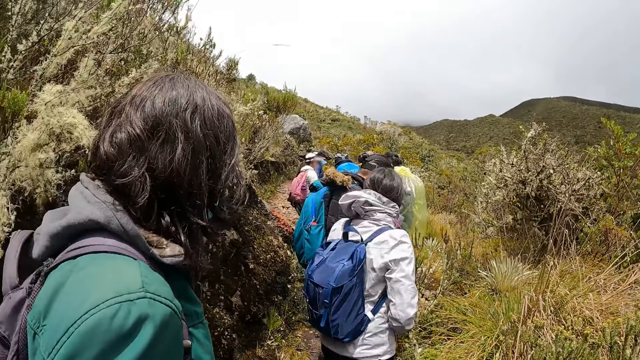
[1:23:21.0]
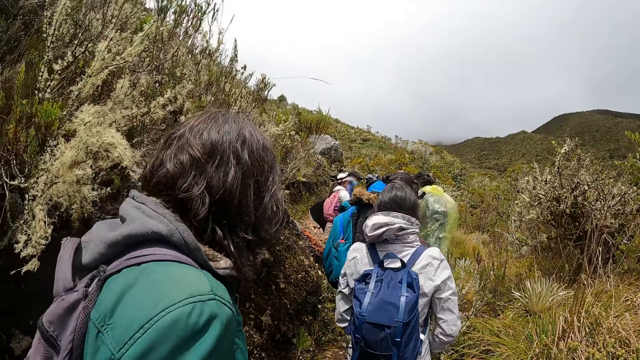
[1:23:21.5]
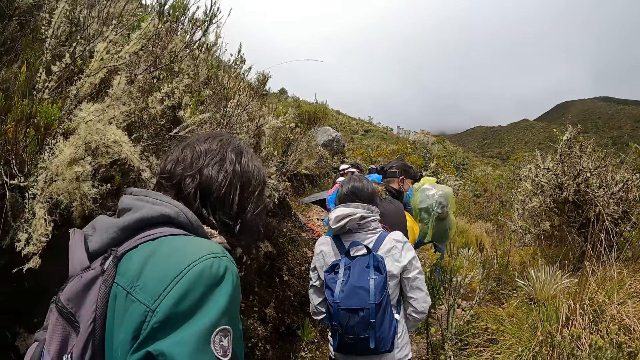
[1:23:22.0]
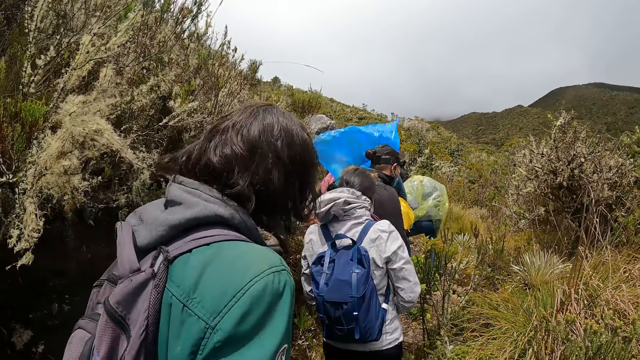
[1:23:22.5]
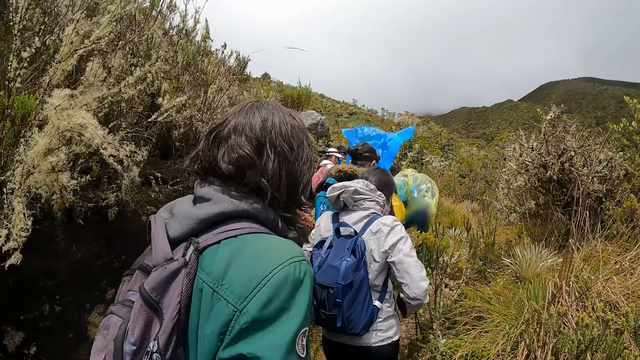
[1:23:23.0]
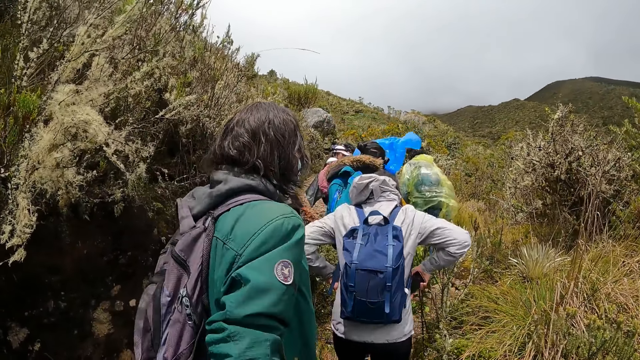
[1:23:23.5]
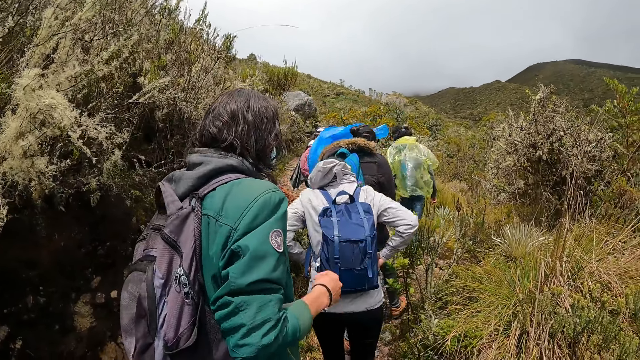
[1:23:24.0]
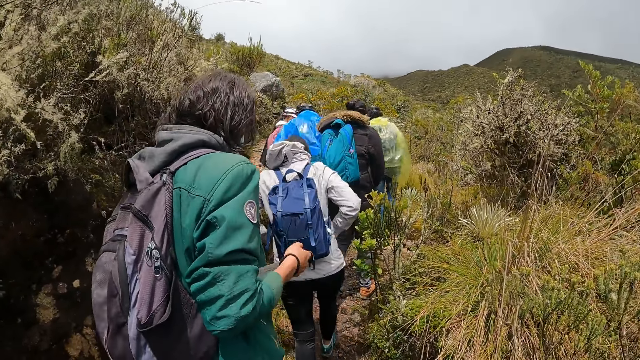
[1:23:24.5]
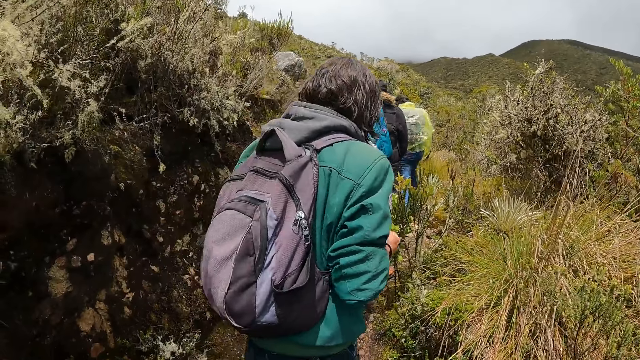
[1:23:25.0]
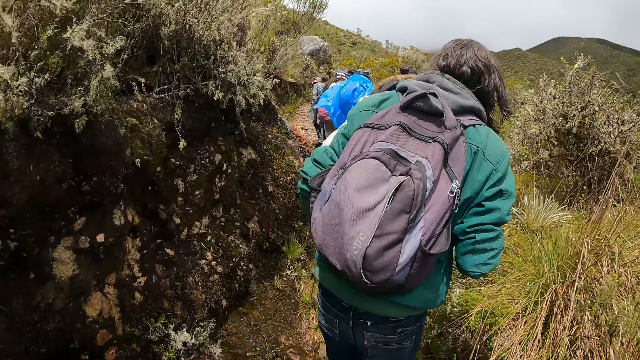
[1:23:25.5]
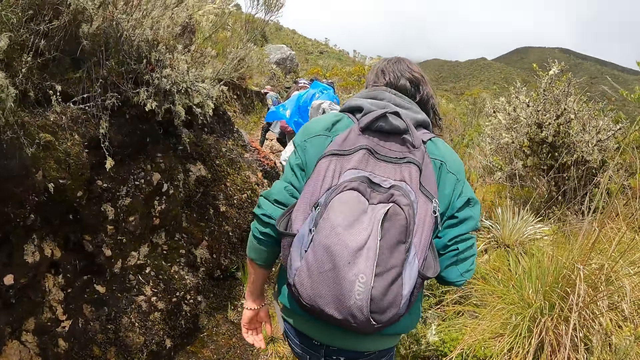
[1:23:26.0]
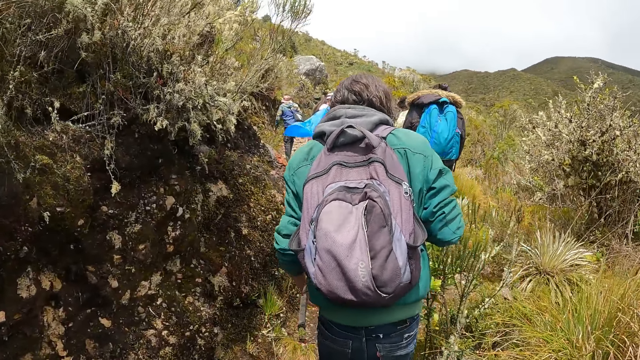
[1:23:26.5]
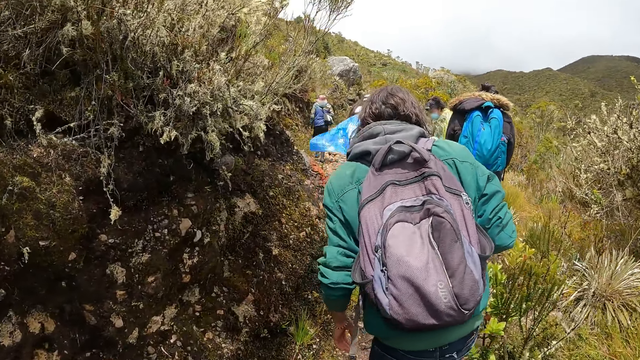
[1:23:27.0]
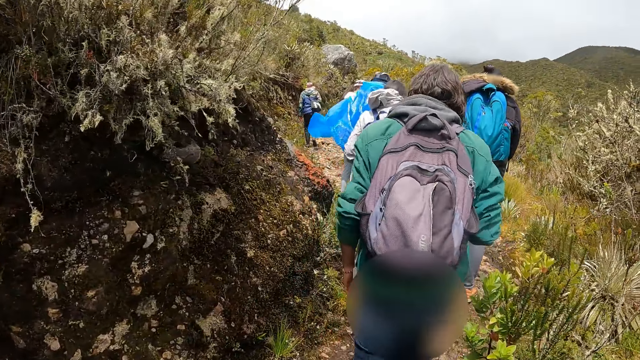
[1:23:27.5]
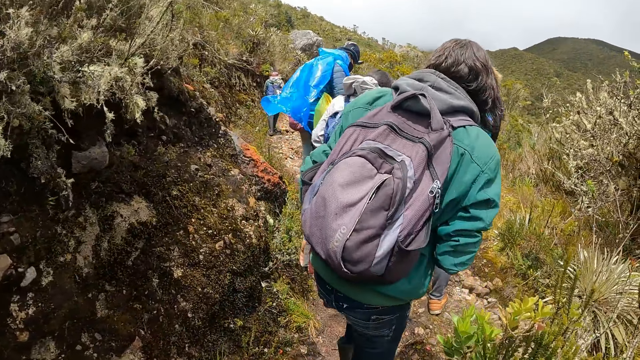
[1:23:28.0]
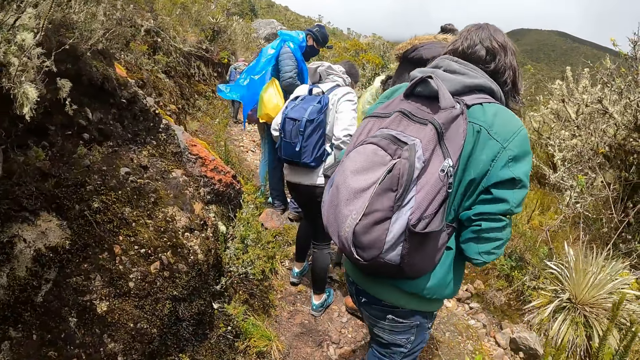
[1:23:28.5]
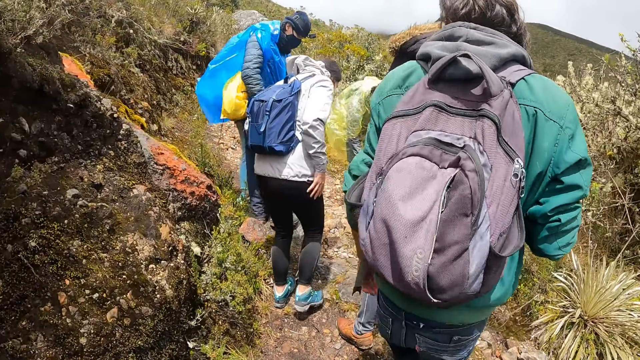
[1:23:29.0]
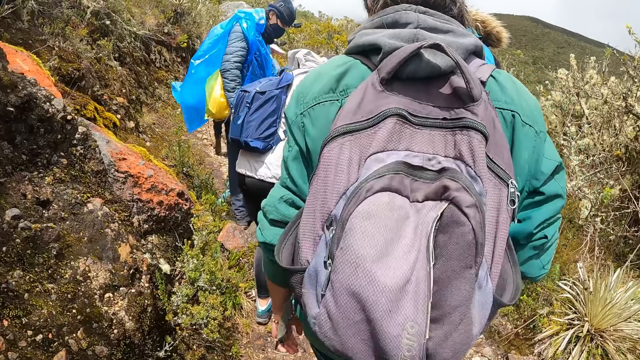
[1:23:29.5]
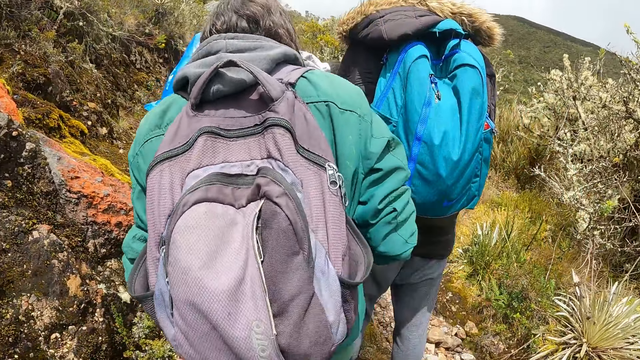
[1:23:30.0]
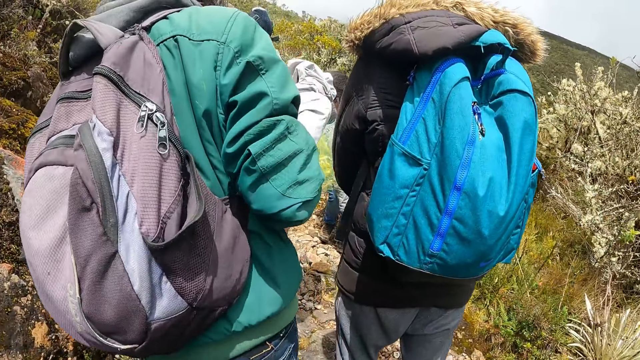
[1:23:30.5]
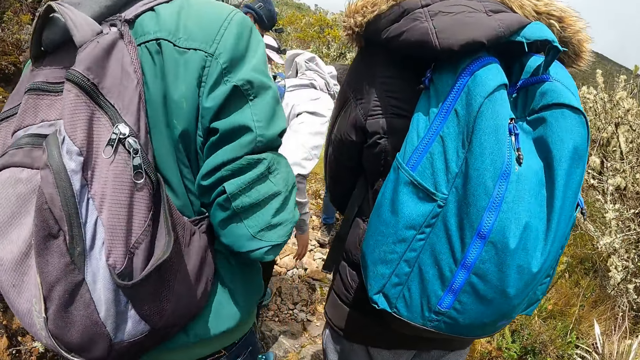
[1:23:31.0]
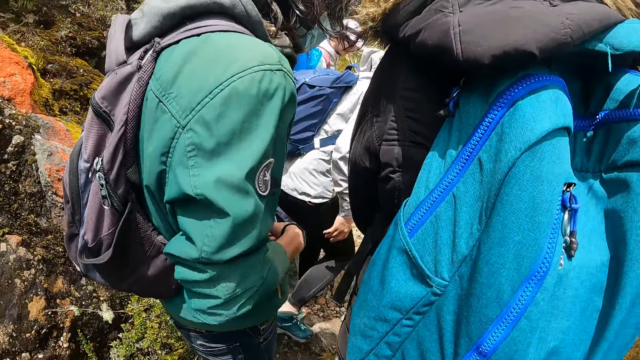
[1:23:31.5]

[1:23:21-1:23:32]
The camera wearer walks with the group of people on the hill. The woman puts the phone in a pocket of her jacket with her right hand.

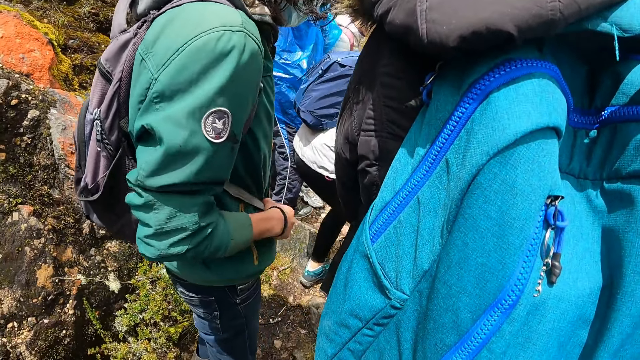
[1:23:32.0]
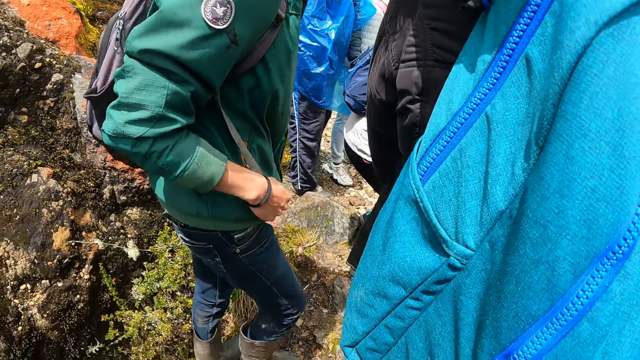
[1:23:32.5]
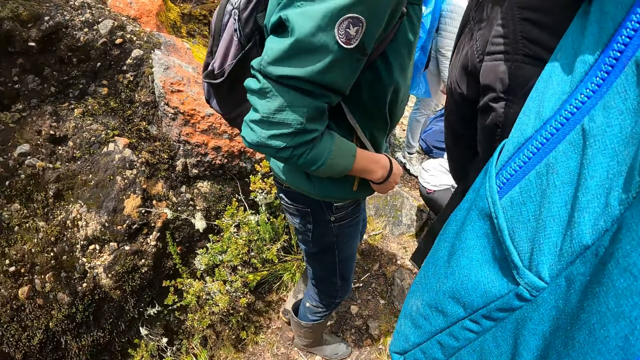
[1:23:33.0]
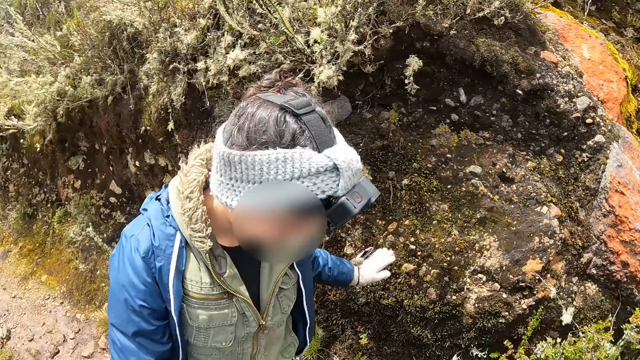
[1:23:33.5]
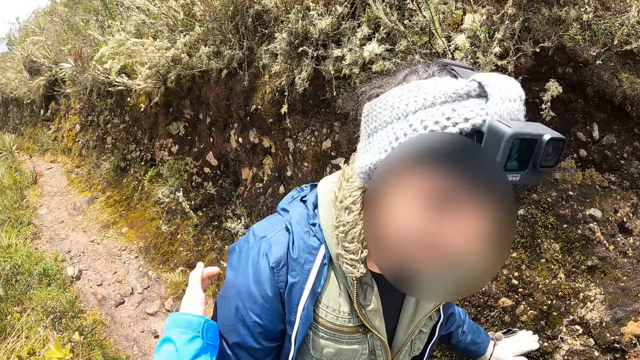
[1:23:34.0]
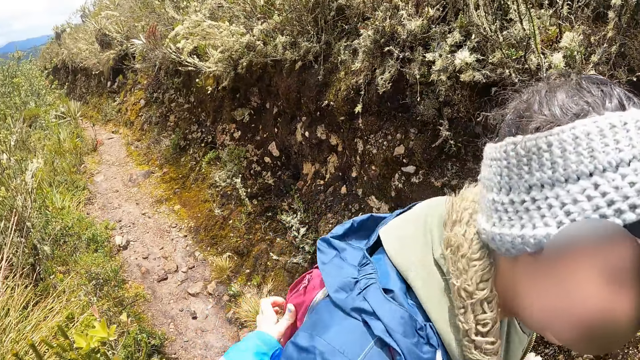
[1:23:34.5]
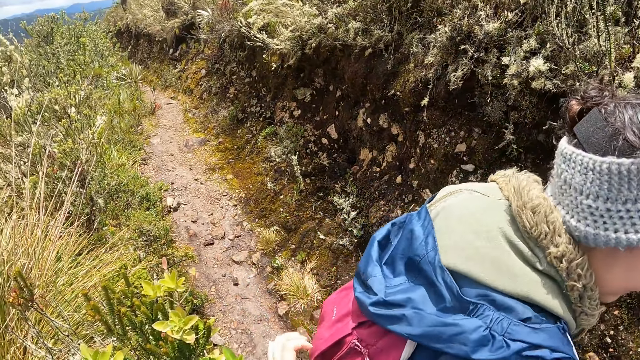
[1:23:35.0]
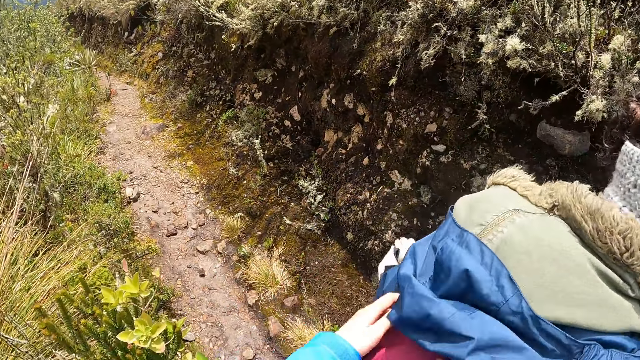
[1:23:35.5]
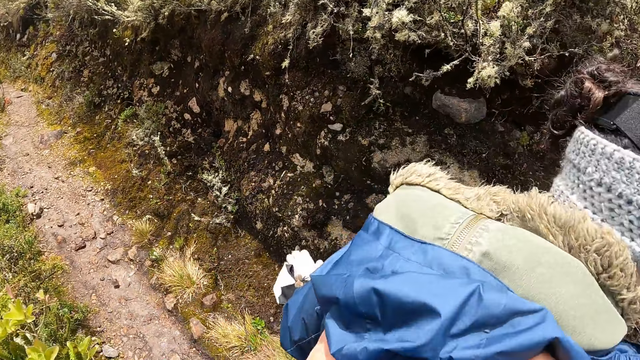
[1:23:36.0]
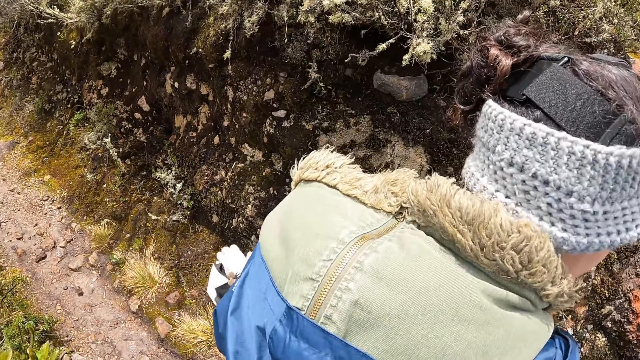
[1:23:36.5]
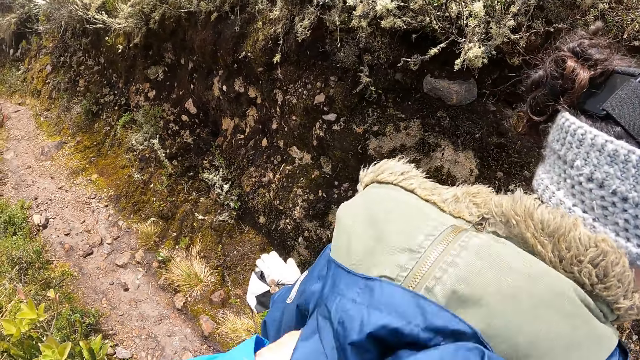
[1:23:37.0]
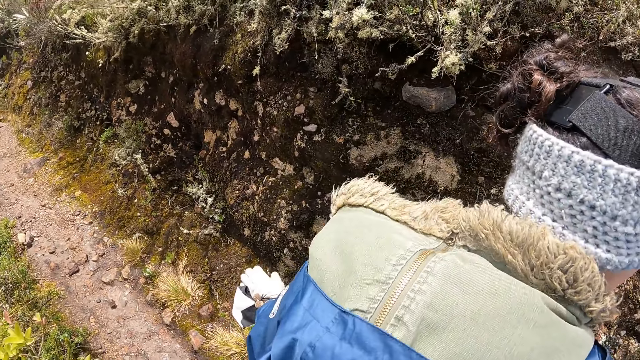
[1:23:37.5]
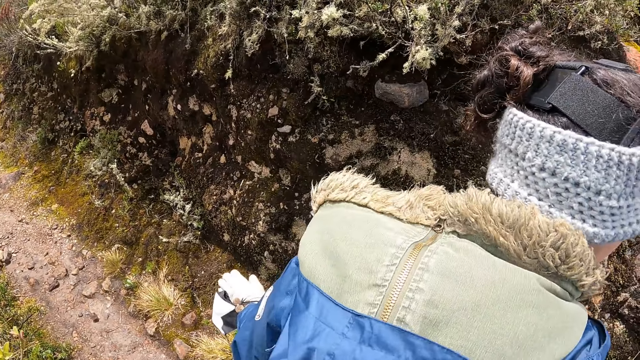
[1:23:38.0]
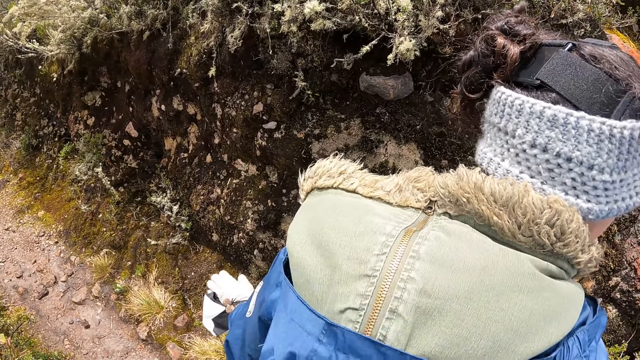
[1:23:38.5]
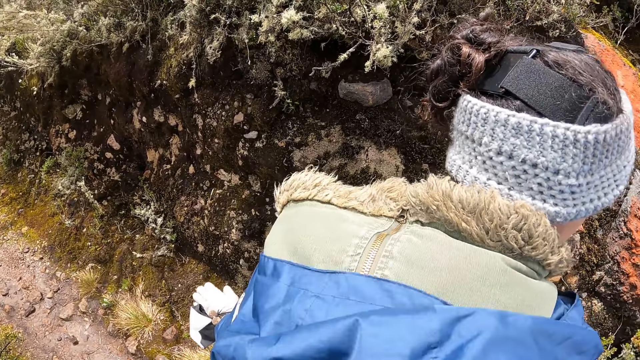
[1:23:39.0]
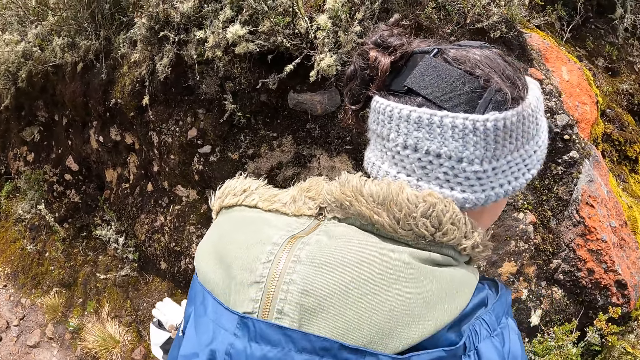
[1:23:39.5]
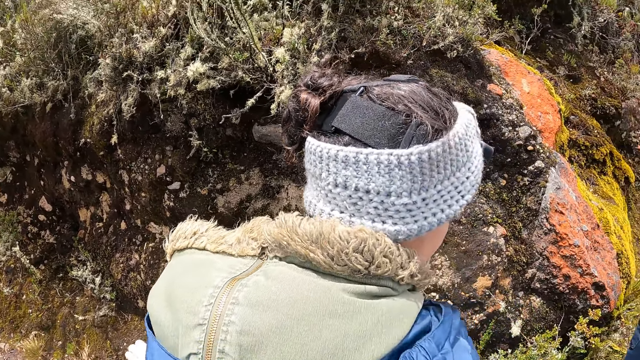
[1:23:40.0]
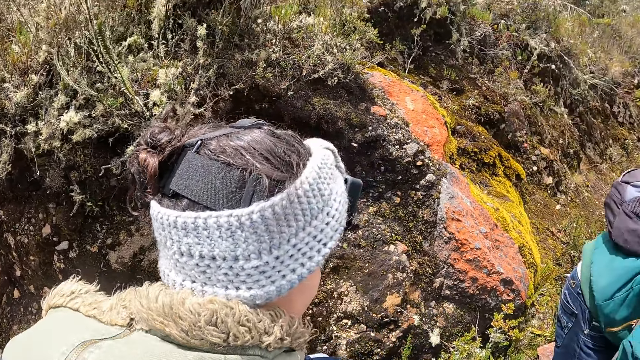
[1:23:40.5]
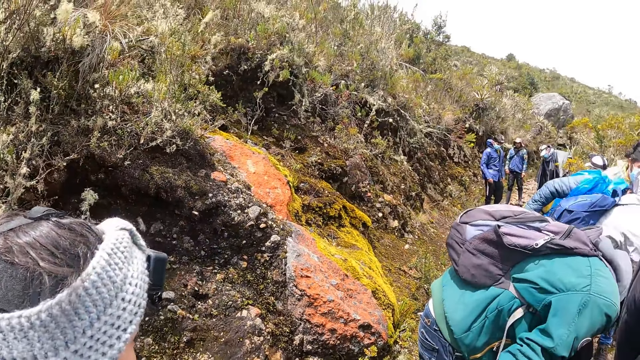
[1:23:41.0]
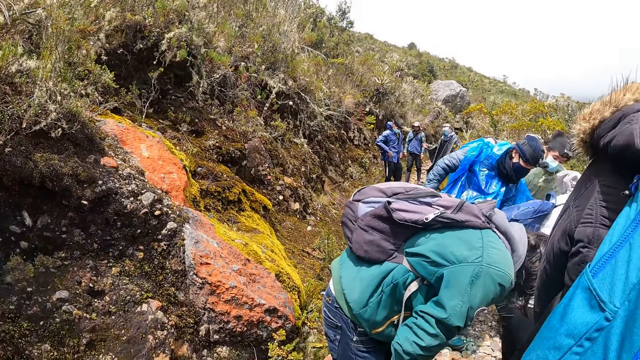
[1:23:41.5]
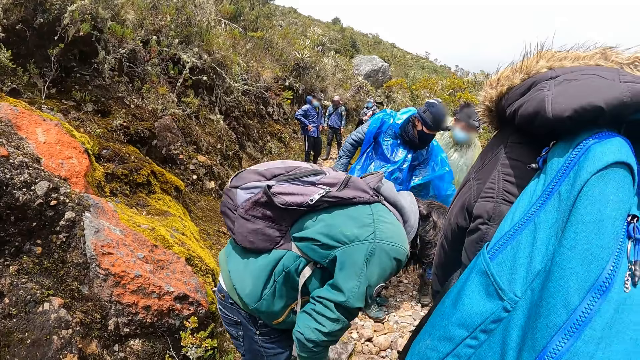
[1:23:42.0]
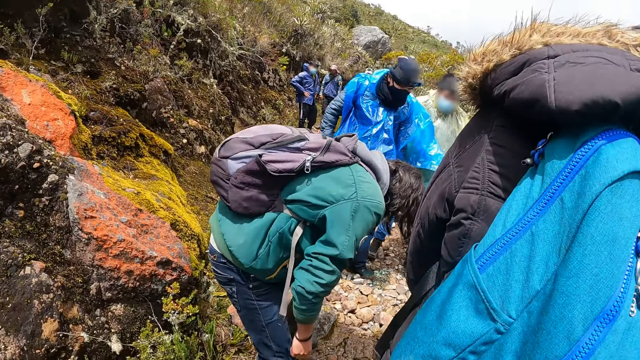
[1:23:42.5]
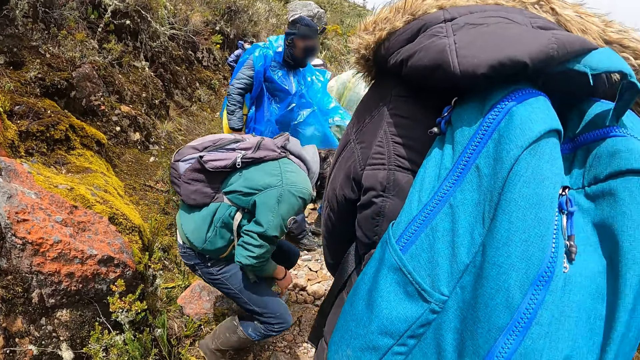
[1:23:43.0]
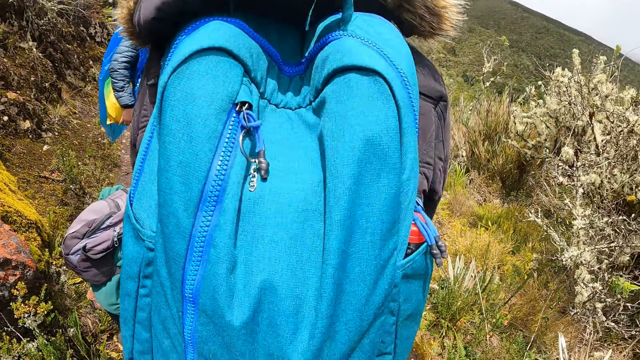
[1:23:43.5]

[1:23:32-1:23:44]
The camera wearer touches a bag of the woman with her left hand. She holds the bag of the woman. She adjusts the bag behind the woman with her hands.
